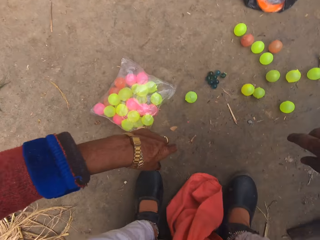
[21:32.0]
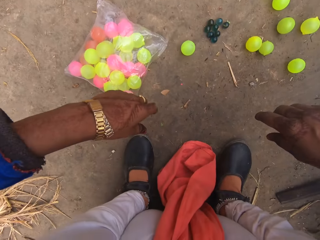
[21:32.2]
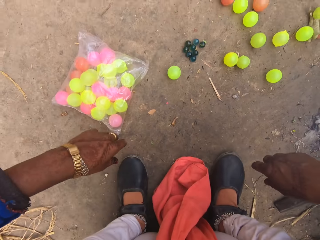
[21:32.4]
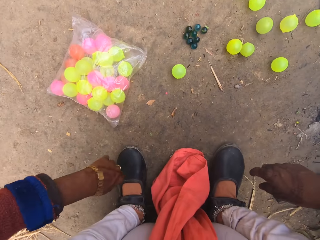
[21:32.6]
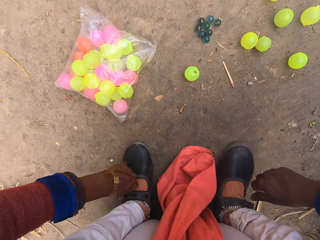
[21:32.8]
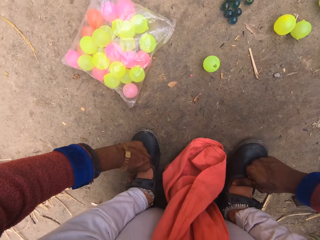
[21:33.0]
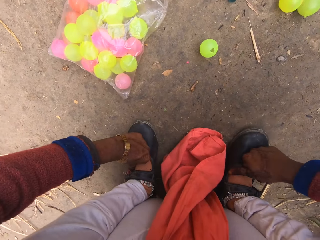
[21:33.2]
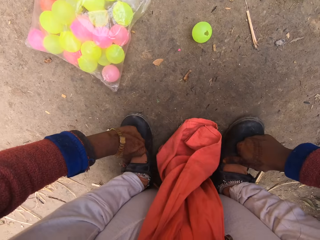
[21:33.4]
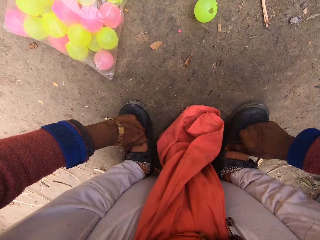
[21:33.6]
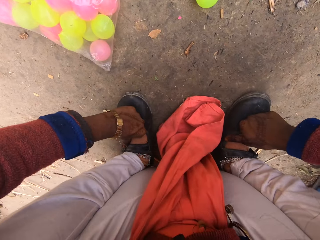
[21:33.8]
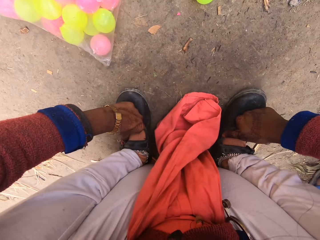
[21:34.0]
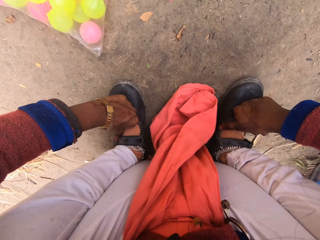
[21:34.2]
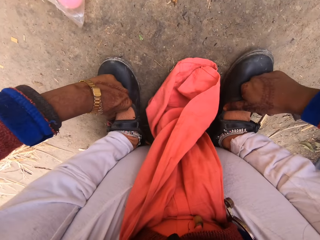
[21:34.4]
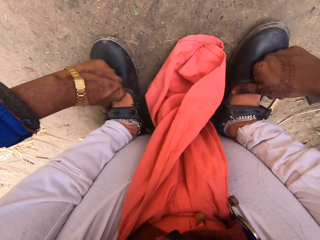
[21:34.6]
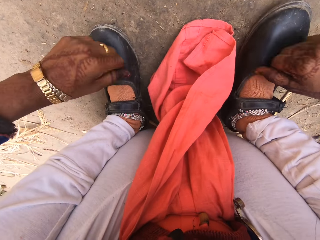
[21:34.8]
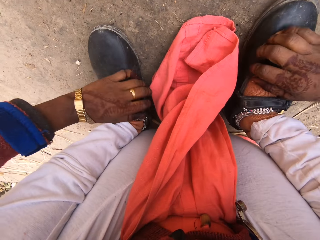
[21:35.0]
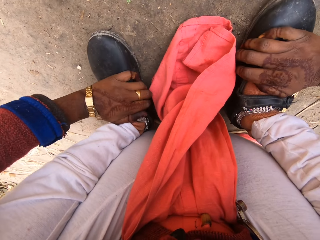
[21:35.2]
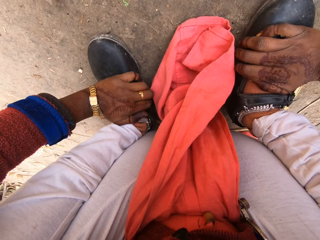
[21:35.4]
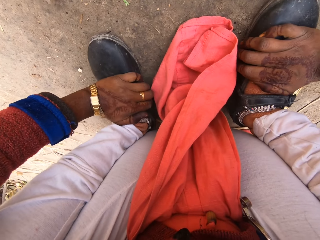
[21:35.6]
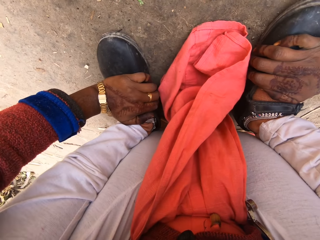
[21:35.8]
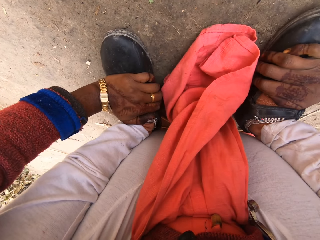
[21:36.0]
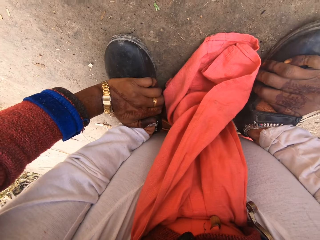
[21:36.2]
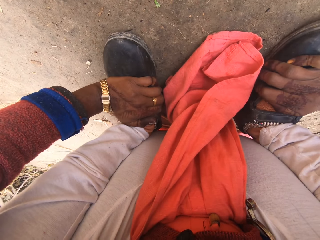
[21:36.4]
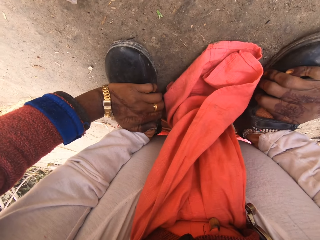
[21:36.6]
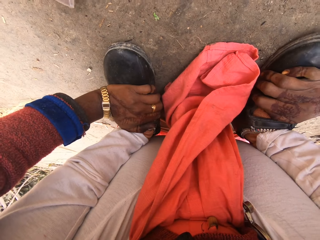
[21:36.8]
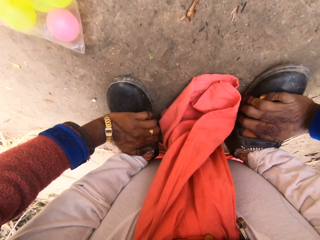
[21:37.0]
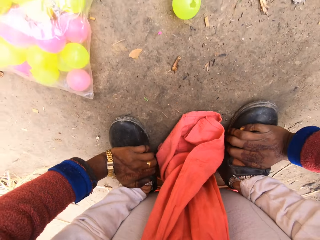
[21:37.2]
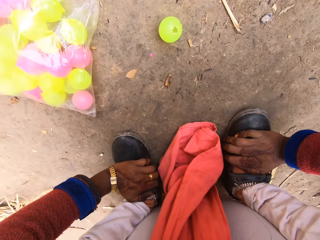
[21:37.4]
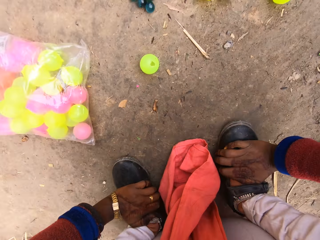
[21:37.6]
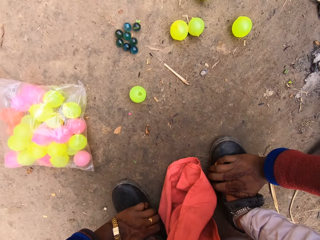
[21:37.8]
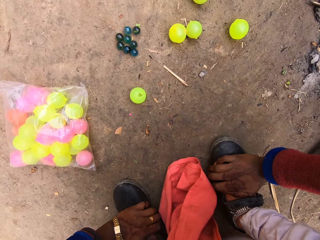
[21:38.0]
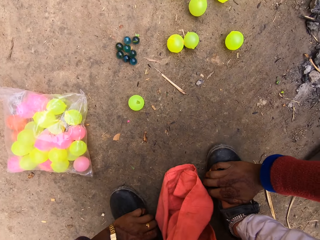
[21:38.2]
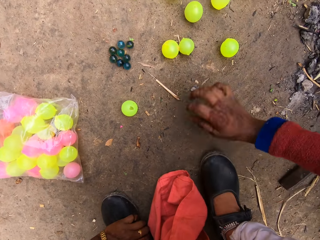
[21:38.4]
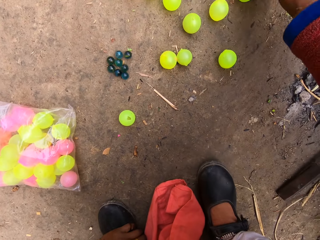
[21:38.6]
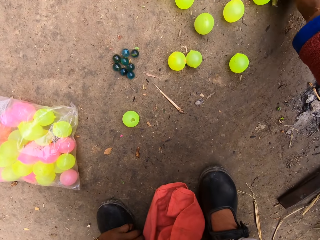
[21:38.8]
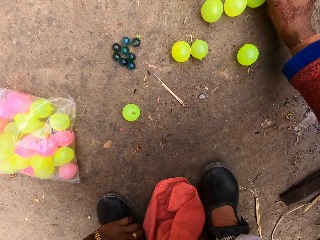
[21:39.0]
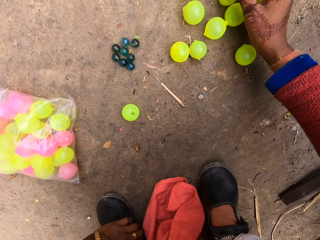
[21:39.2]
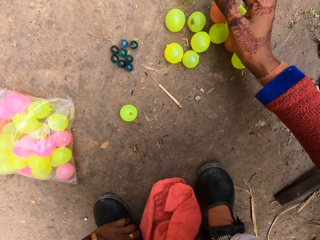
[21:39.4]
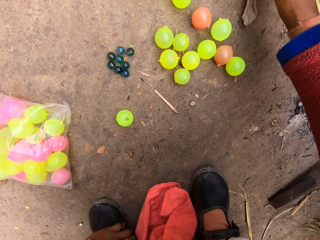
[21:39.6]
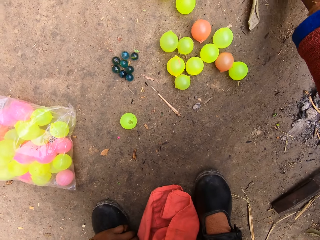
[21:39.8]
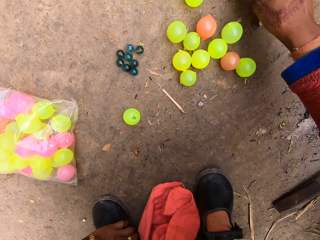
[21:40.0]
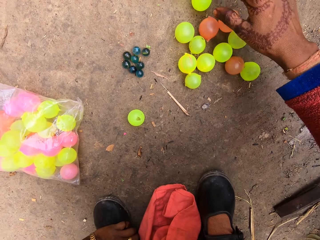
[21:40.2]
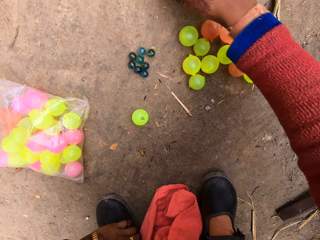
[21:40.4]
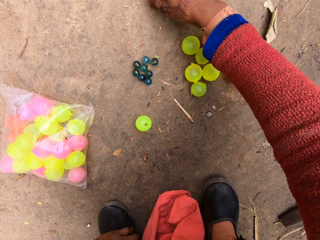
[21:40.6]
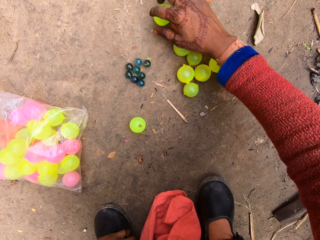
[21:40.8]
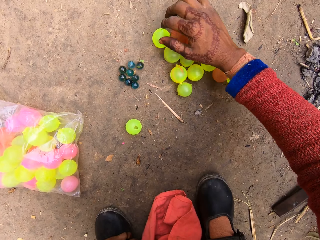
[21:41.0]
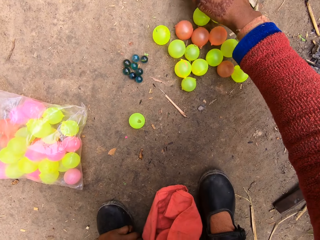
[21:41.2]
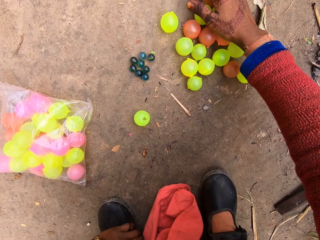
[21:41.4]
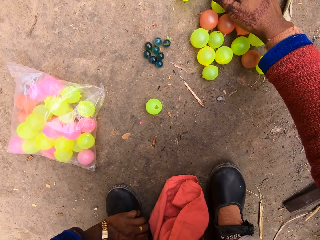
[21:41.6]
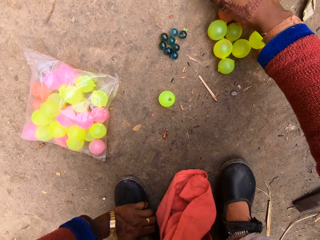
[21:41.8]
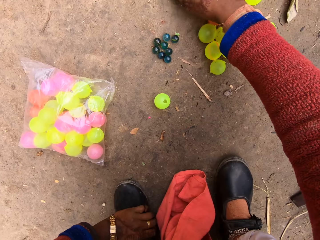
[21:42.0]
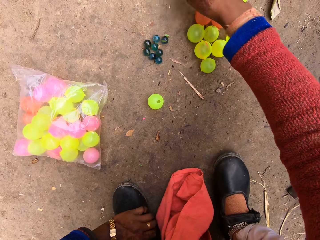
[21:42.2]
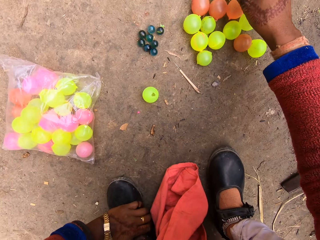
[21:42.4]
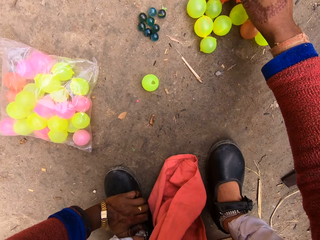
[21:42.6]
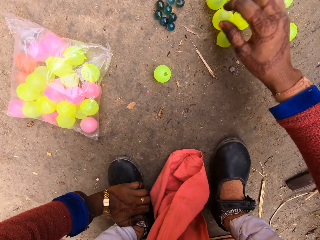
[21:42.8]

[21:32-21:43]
The camera wearer drops the ball on the ground. She presses her hands on her feet. She puts her hands on her legs. She gathers balls on the ground and moves the chi ball.

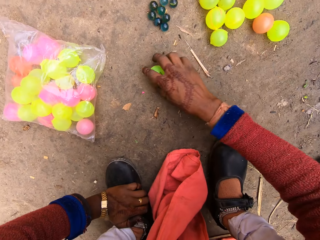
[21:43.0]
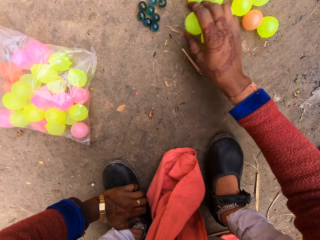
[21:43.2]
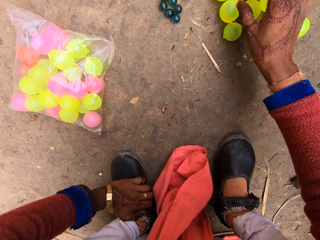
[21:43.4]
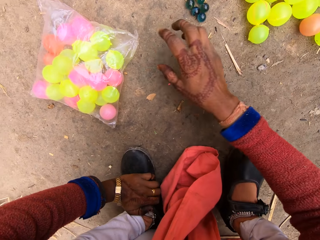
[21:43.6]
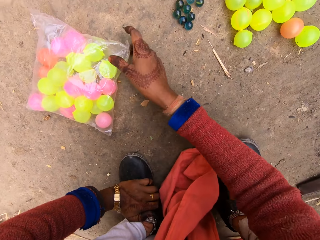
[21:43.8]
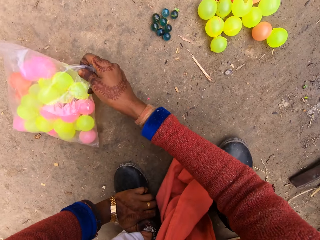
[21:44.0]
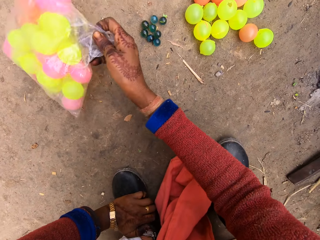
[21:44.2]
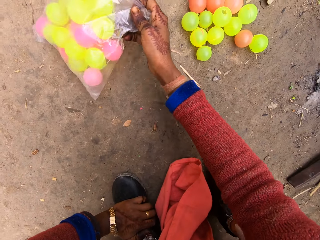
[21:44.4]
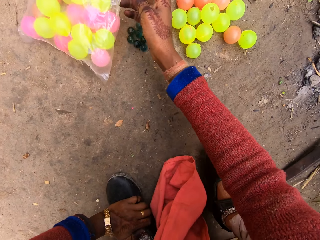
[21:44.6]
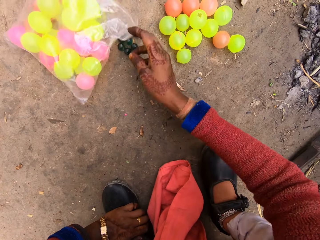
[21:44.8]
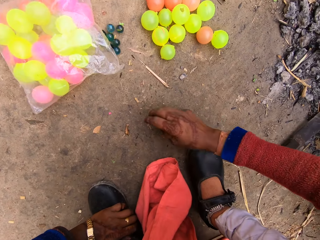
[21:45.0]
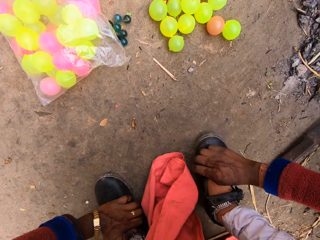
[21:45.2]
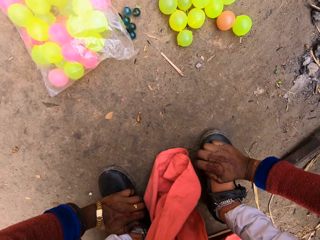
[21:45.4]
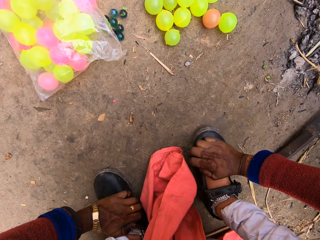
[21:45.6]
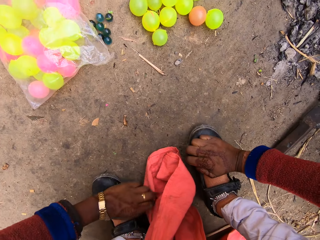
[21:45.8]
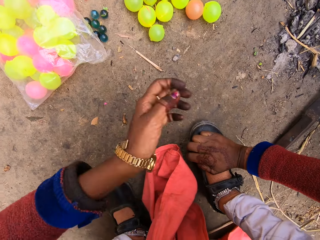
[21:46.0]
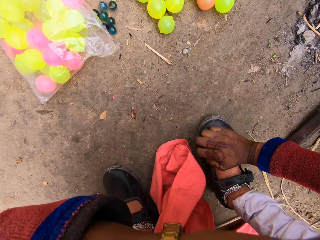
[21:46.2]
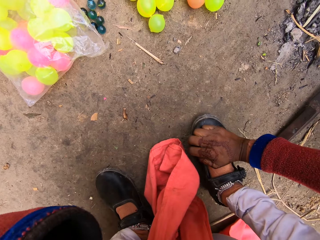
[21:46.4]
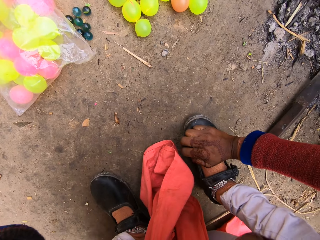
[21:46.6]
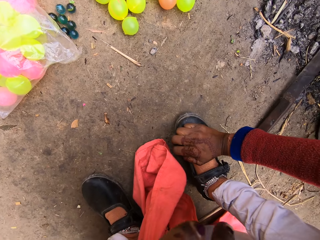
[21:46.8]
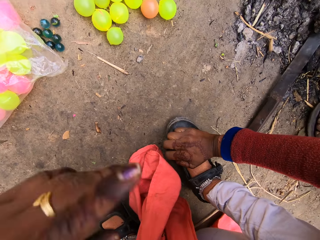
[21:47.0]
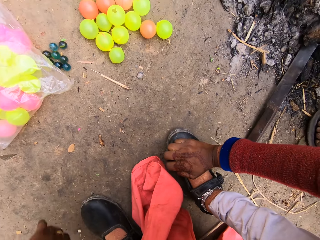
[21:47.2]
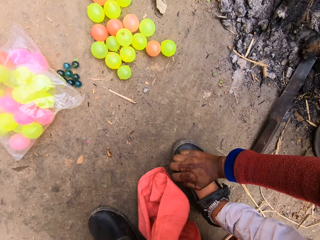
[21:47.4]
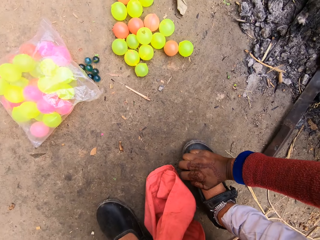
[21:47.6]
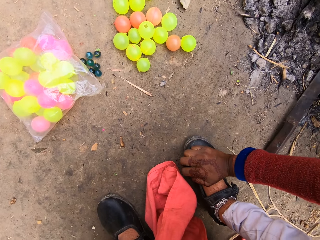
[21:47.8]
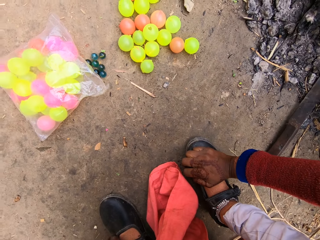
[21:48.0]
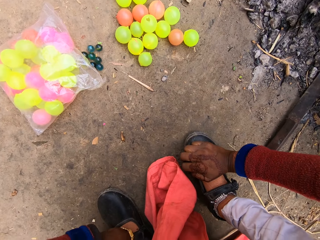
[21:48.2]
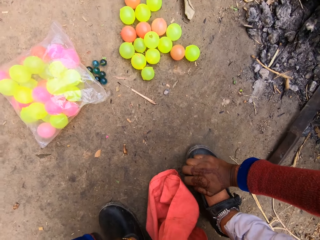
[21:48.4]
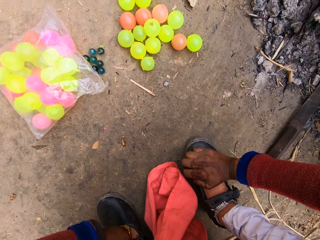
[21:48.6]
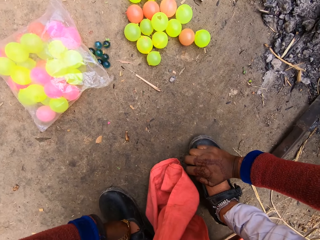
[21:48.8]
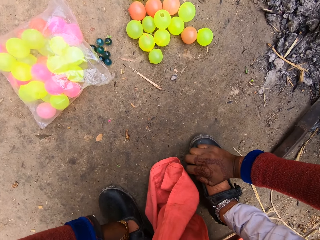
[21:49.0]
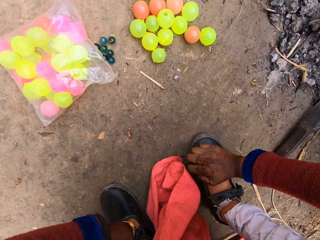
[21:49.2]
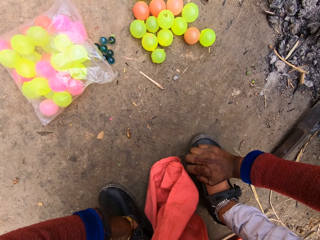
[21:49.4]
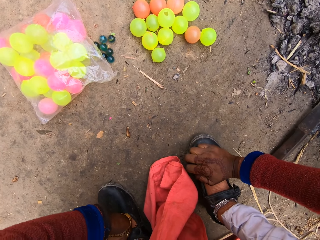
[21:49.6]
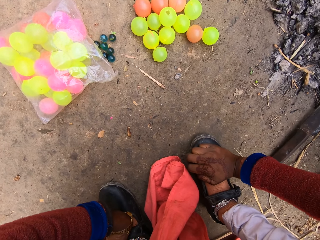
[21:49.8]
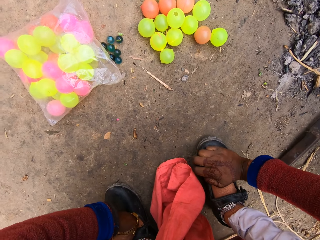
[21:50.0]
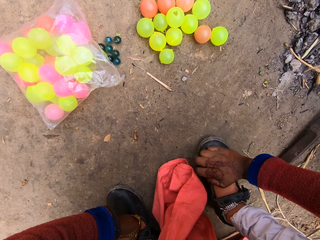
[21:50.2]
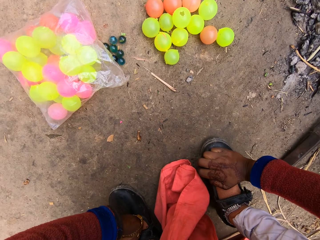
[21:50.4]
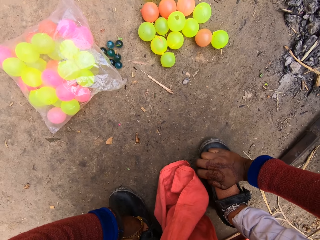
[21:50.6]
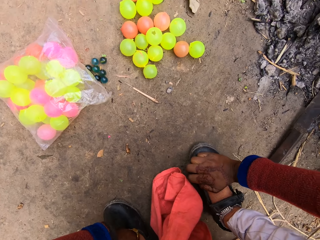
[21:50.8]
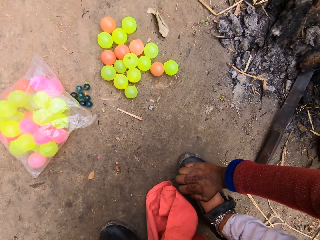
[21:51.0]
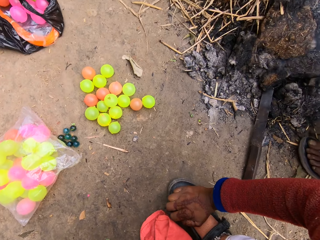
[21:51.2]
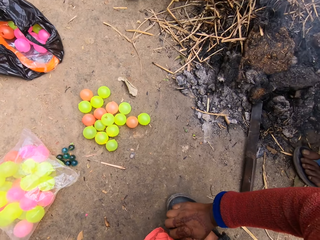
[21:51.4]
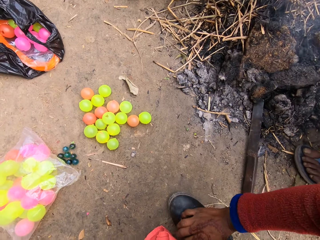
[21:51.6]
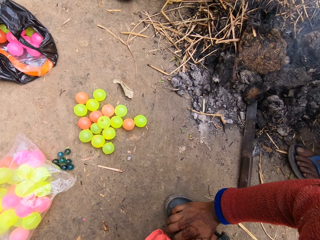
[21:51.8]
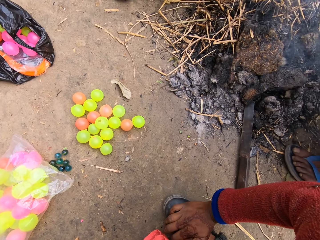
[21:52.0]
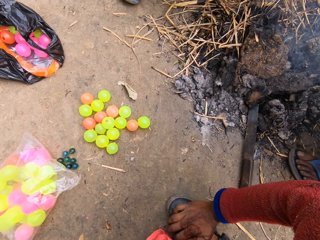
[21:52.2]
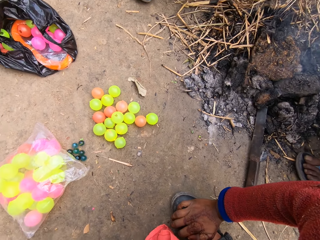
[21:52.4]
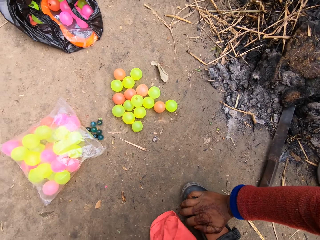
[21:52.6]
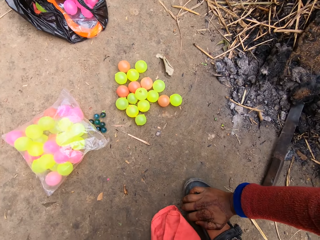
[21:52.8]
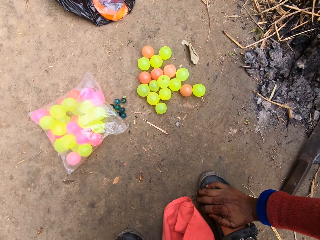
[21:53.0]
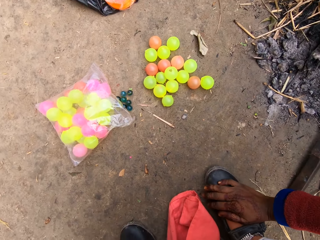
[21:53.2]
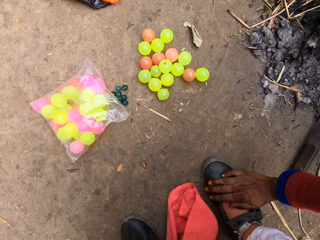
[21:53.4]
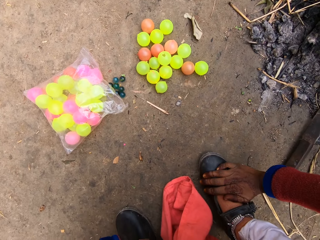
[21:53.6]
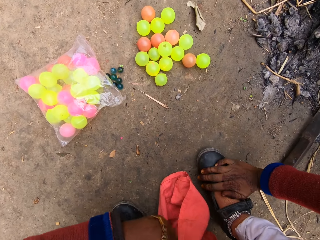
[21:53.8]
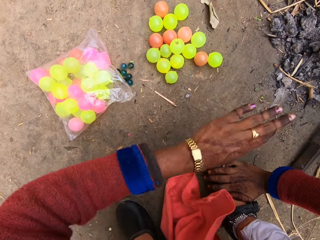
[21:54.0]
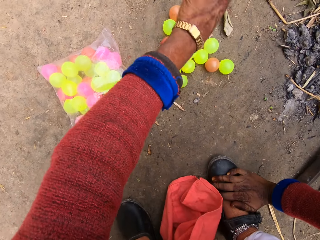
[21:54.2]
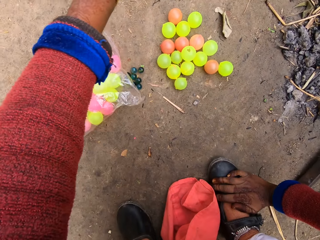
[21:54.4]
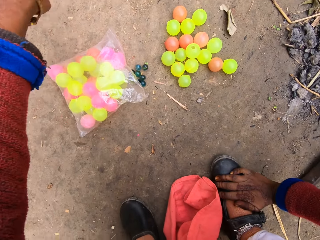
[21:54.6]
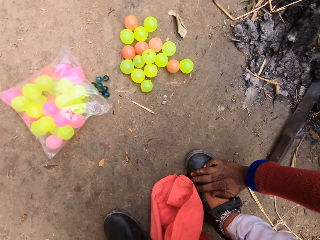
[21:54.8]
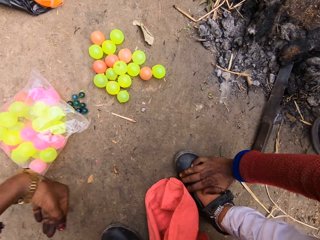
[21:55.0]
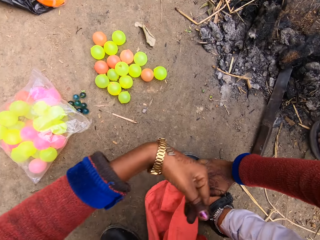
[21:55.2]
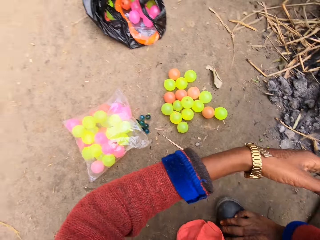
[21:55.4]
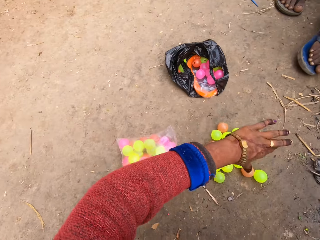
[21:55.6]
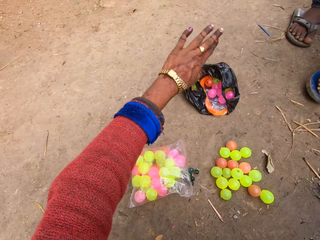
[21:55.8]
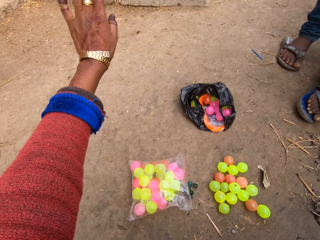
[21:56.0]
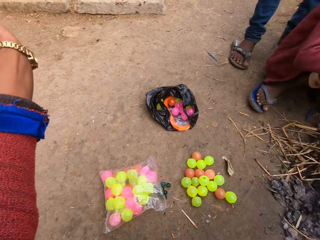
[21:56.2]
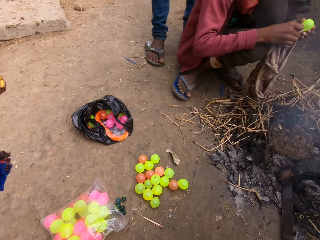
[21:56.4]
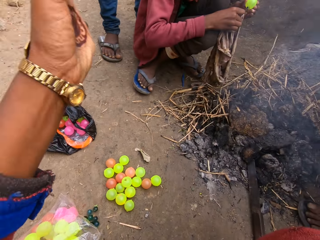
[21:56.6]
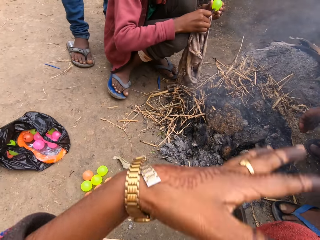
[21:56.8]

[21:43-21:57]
The camera wearer takes the chi ball in the packet. She moves the bag of balls. She puts down the chi ball. She puts her hand on her shoe or leg. She lifts up her hand. She touches her face. She puts down her hand. She puts her hand on her shoe. She stretches her hand.
